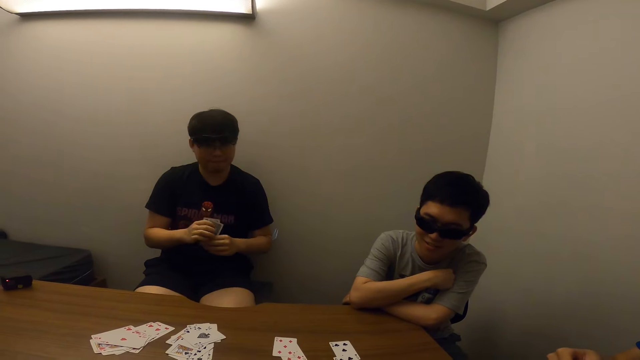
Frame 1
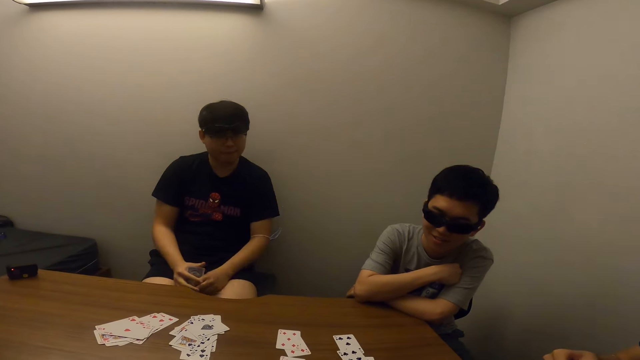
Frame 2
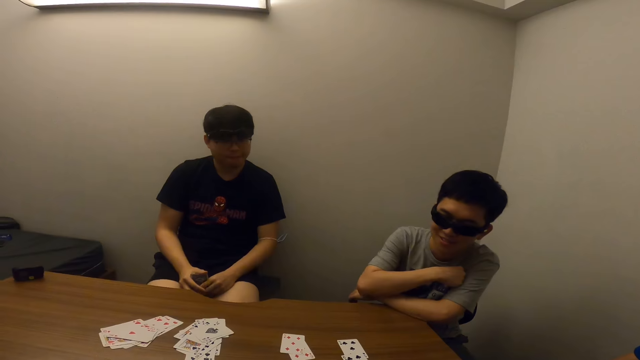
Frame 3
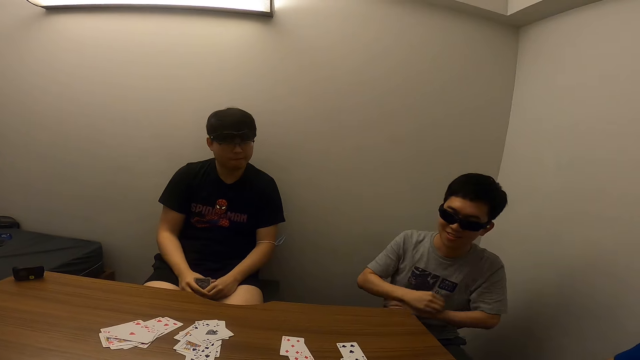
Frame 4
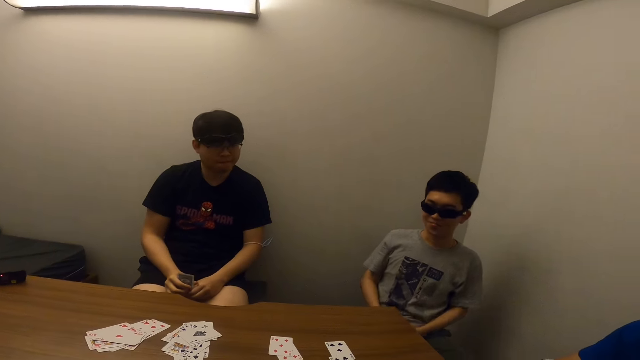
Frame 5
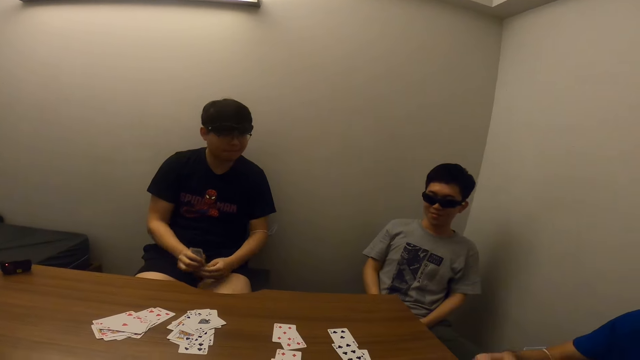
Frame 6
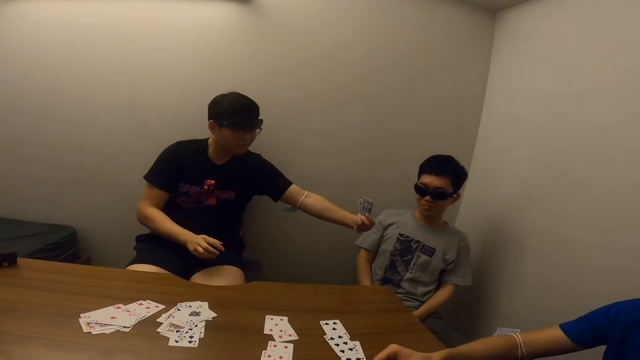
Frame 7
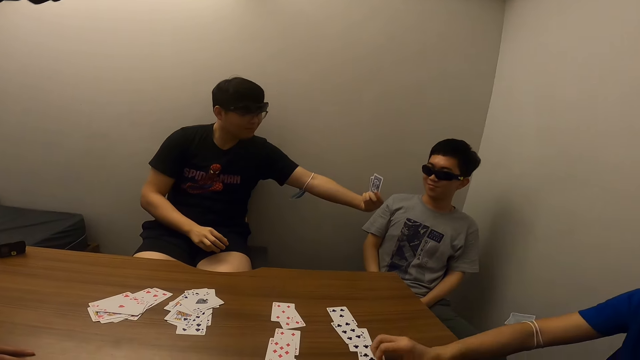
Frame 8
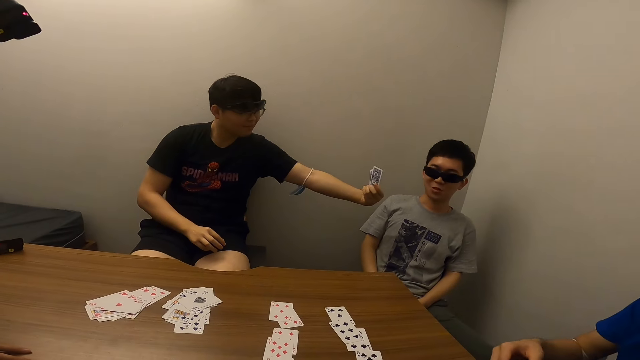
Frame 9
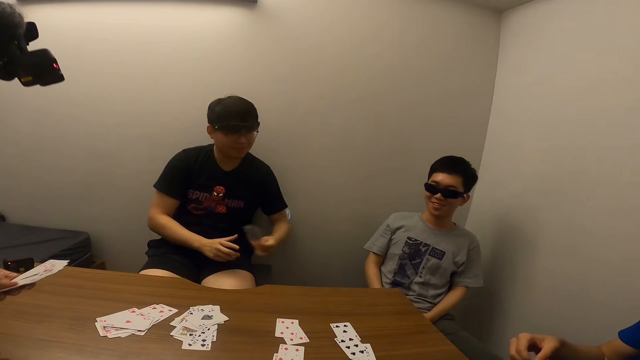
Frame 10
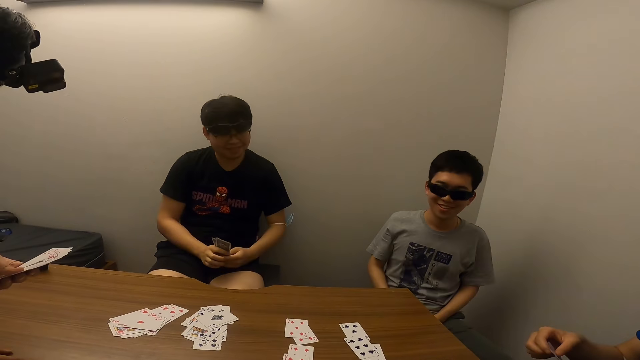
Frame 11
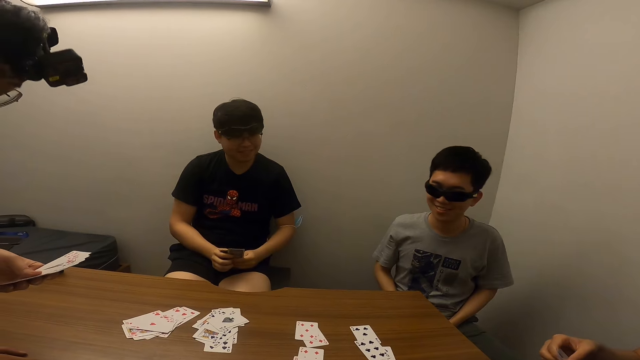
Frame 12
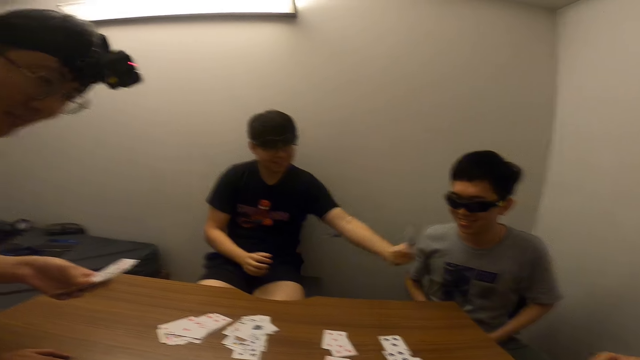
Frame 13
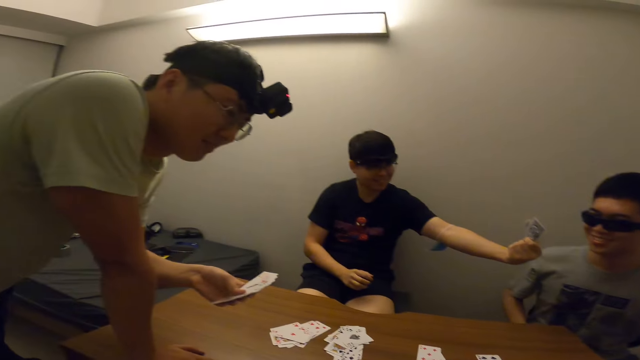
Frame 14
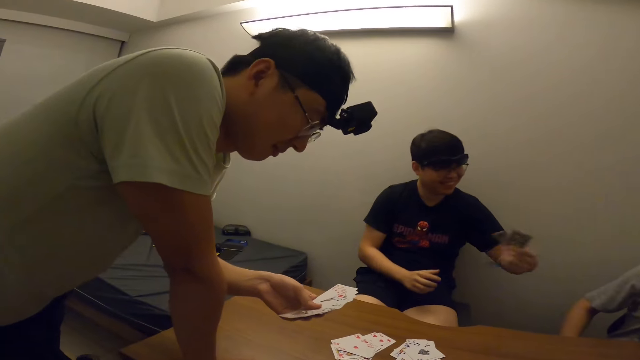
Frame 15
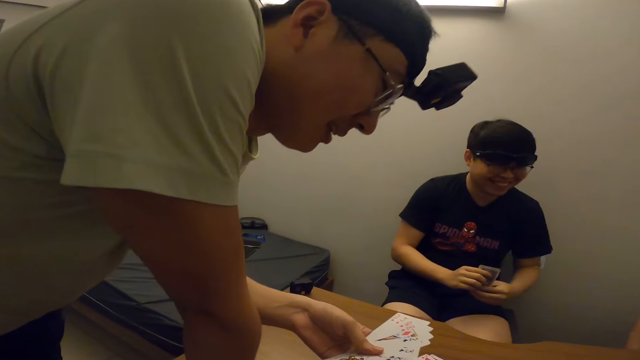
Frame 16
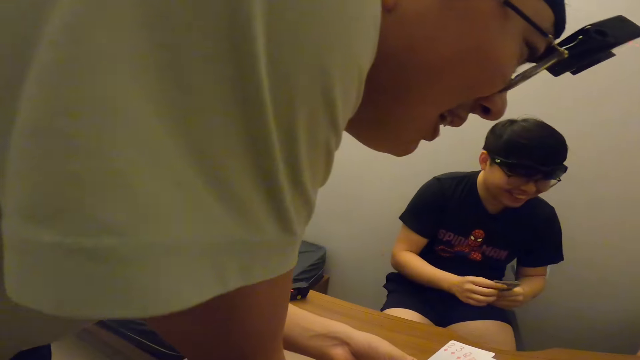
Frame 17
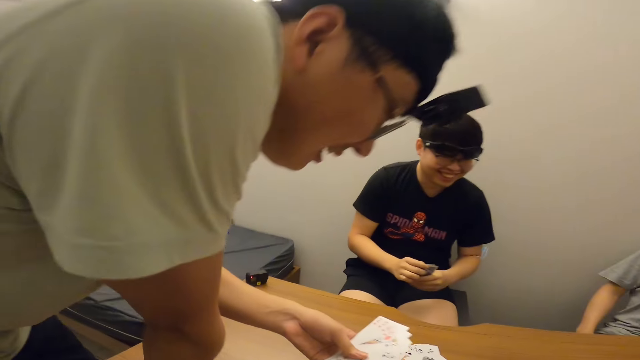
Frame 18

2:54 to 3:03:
A man shows another man the card in his left hand. The first man interacts with the other man. The first man shows the other man the card in his left hand.

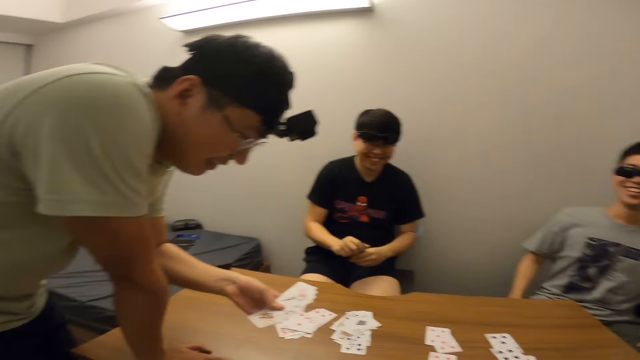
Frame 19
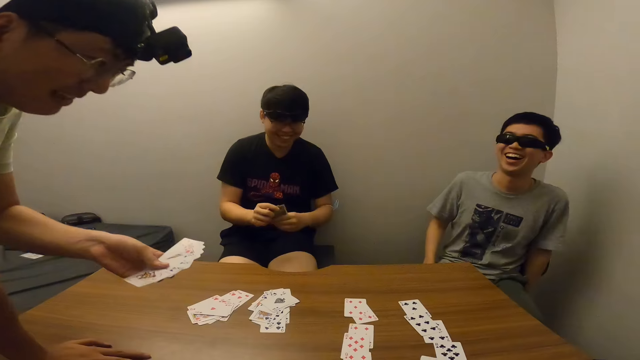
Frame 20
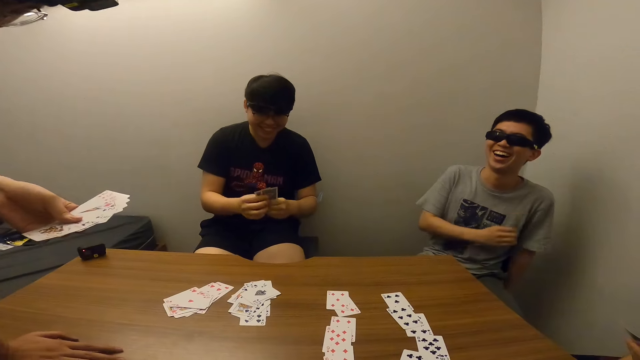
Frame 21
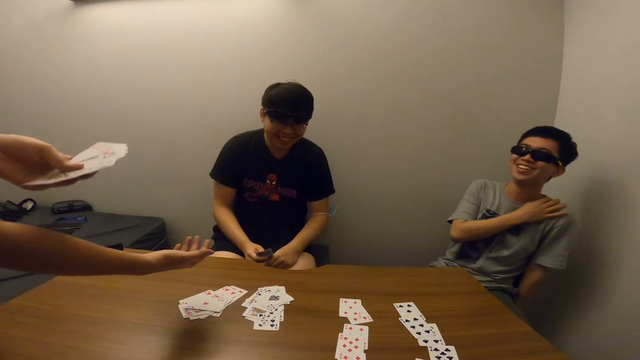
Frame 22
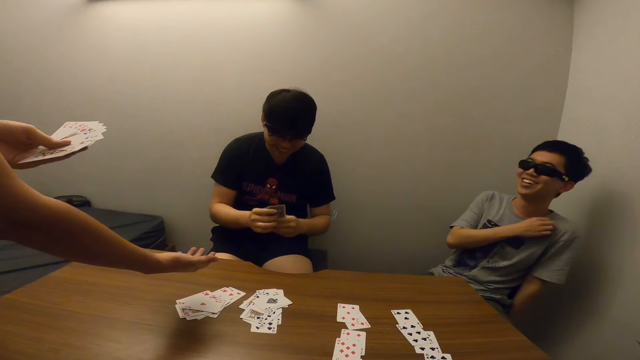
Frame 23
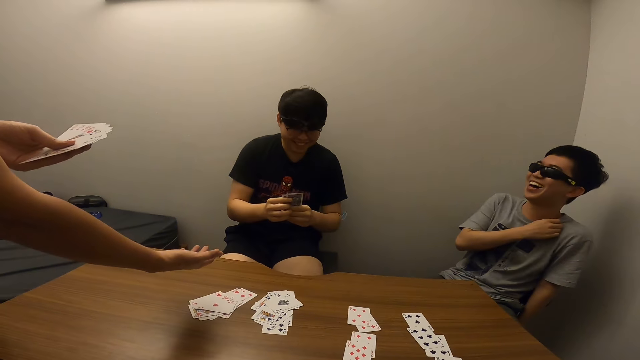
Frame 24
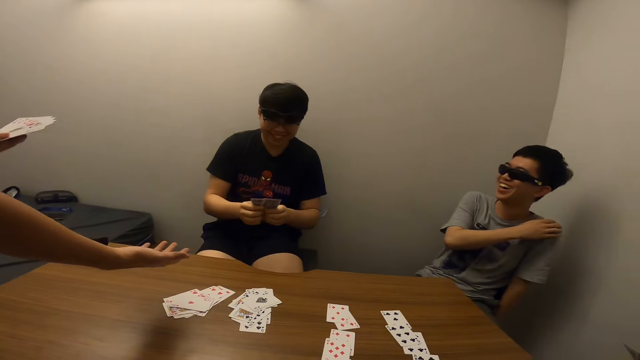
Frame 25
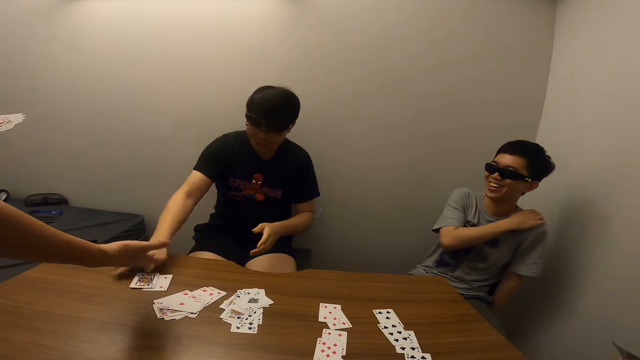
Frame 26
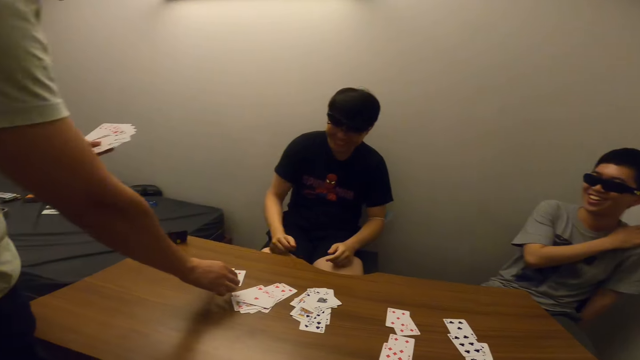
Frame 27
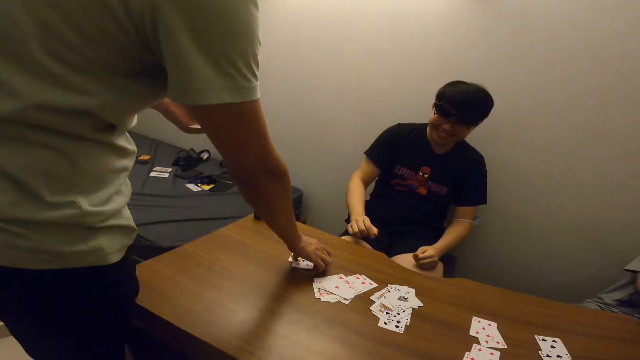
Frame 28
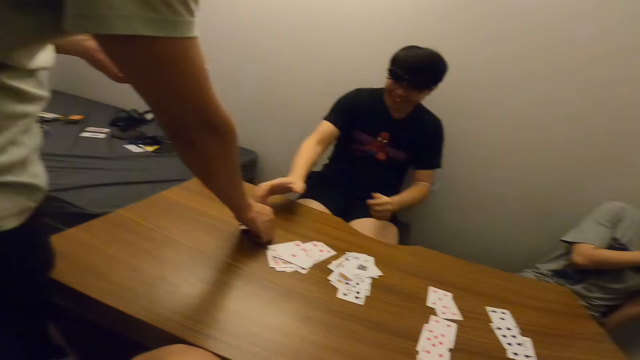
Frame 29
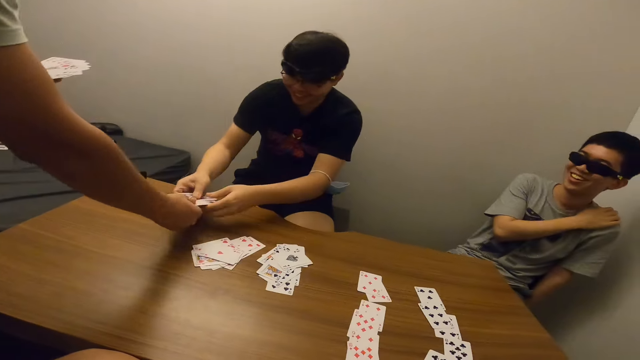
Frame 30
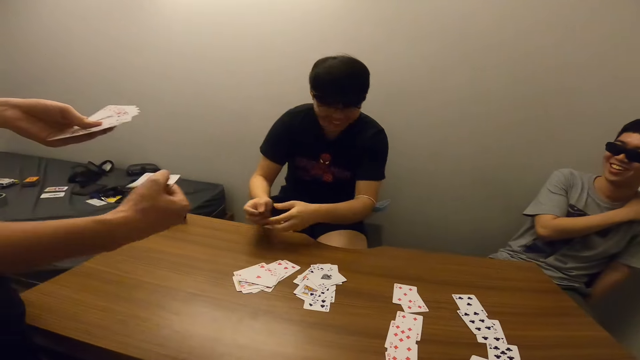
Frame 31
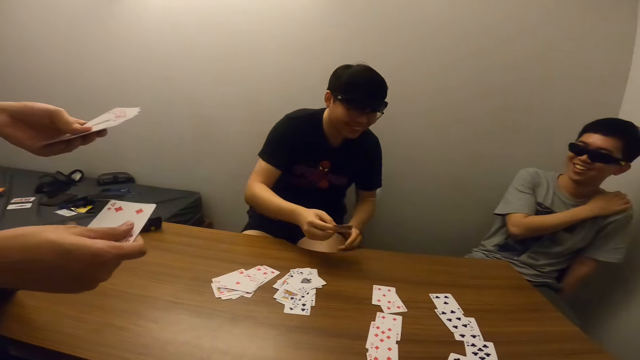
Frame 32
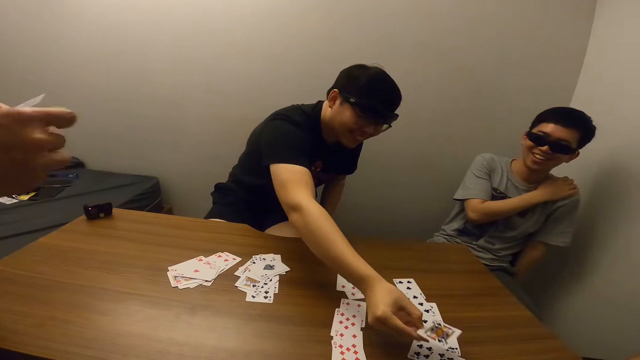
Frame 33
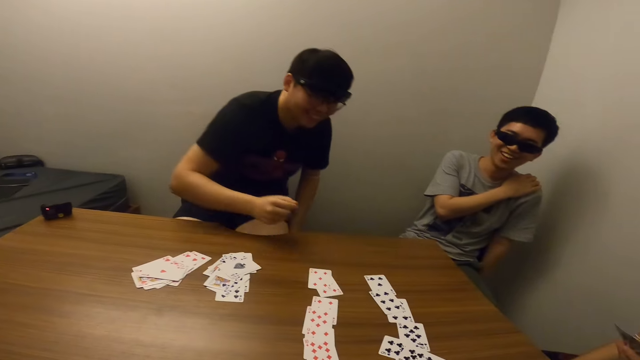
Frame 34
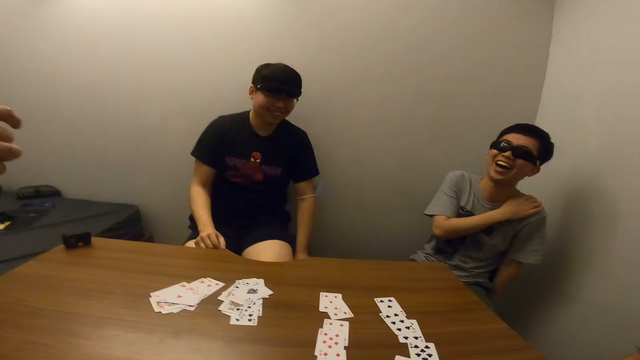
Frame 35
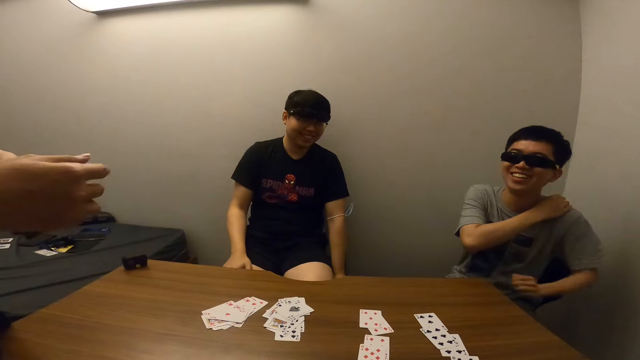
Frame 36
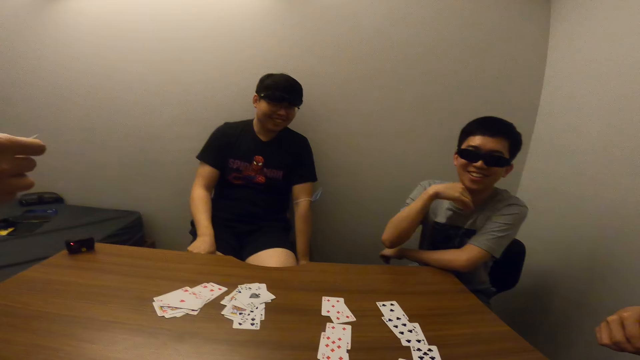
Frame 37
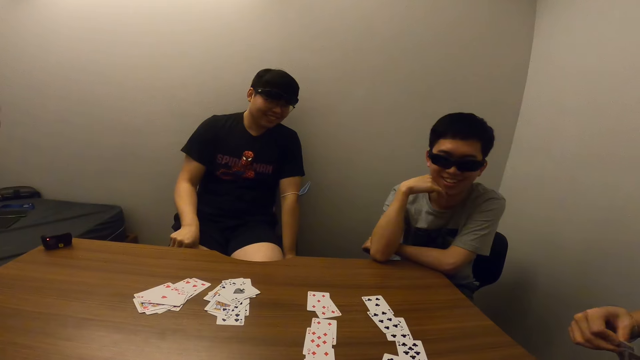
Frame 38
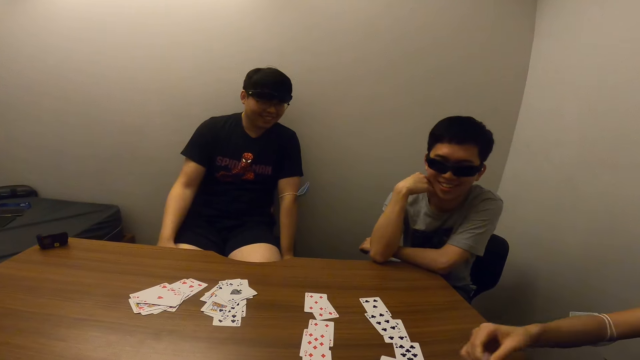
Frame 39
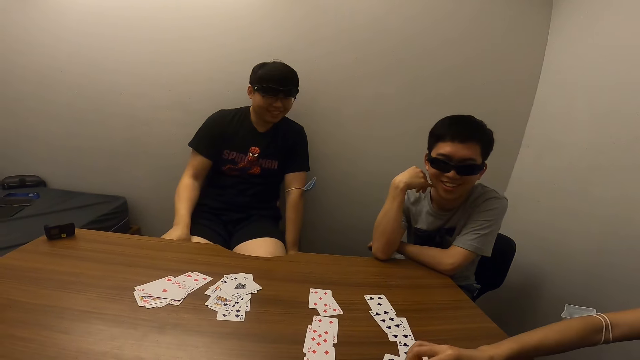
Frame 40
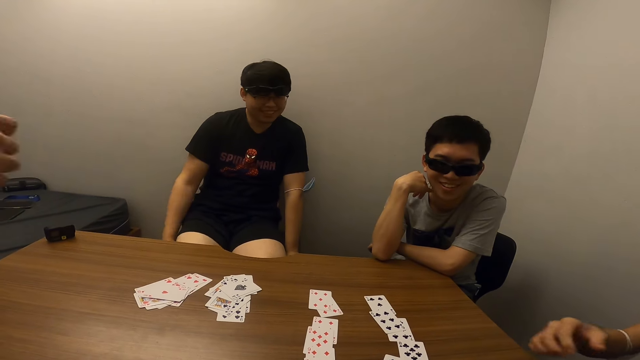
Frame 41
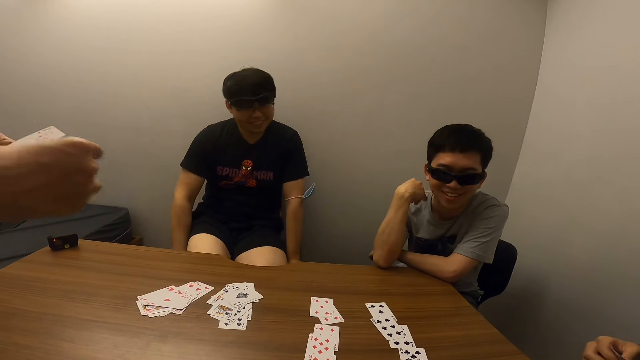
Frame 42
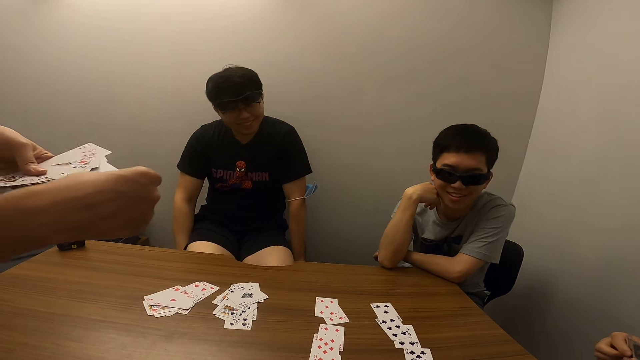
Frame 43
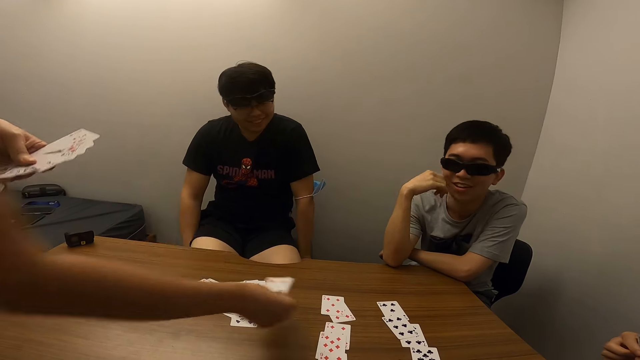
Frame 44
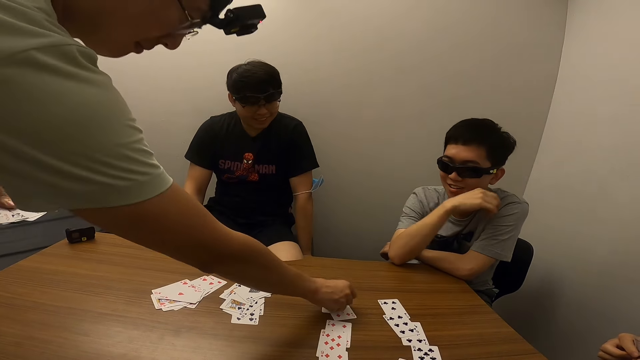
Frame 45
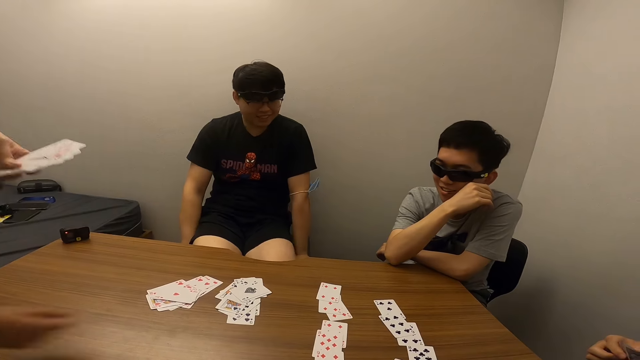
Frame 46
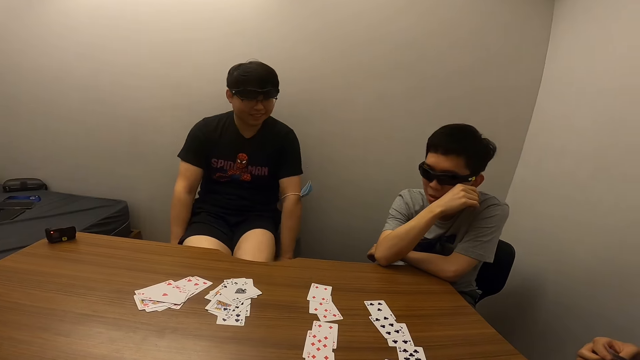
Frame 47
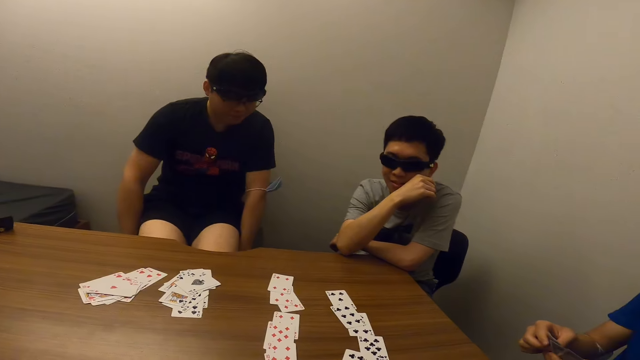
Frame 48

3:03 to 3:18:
A man adjusts his shirt with his right hand. Another man places the card in his right hand on the table. A third man picks up the card from the table. The second man collects some of the cards from the third man's hand. The second man places the card in his right hand on the table. The first man rests both hands on the table. A fourth man places the card in his right hand on the table. The third man places the card in his right hand on the table.
